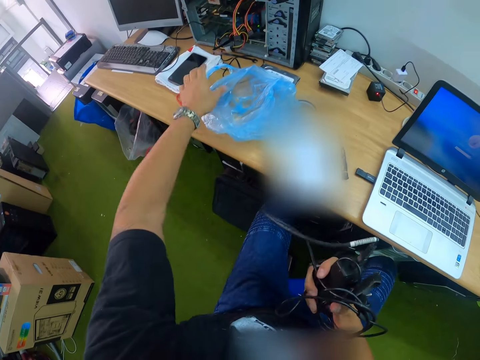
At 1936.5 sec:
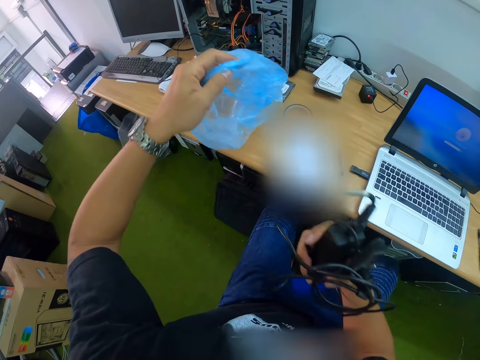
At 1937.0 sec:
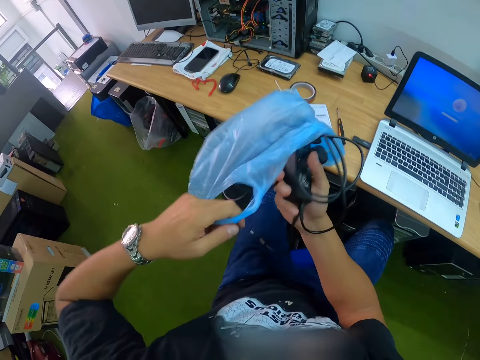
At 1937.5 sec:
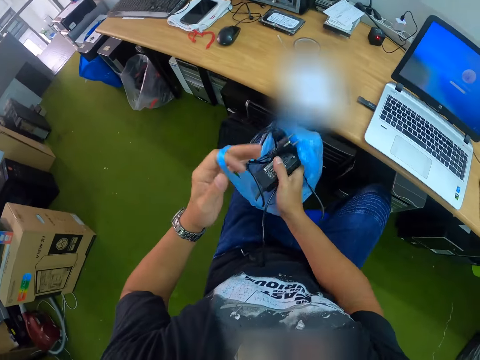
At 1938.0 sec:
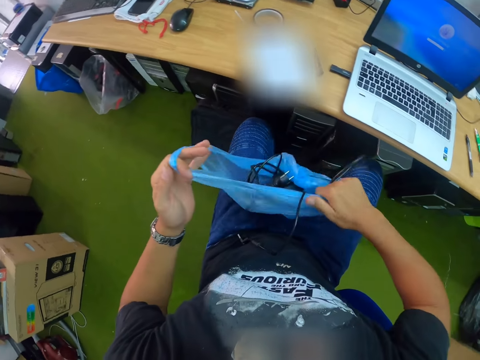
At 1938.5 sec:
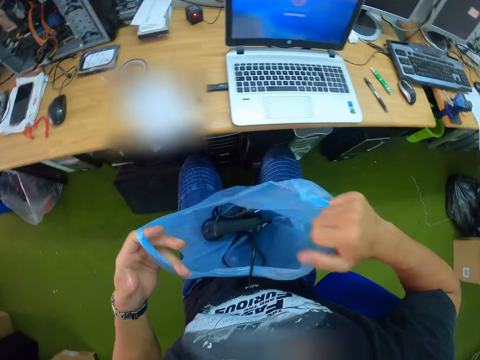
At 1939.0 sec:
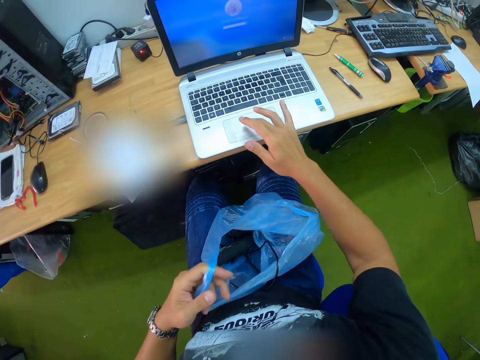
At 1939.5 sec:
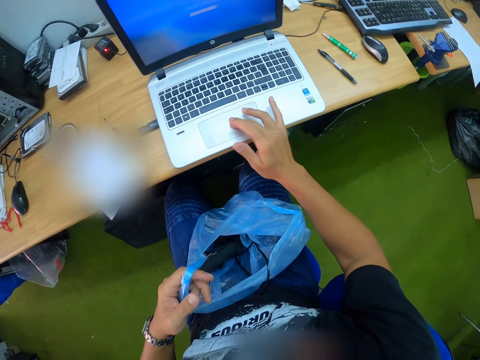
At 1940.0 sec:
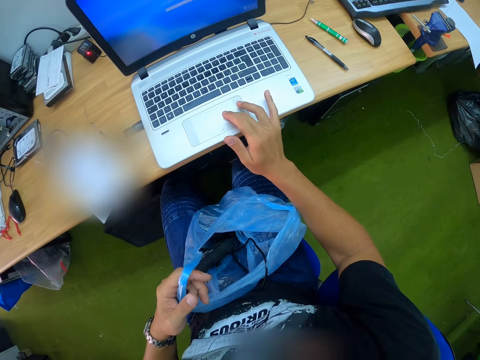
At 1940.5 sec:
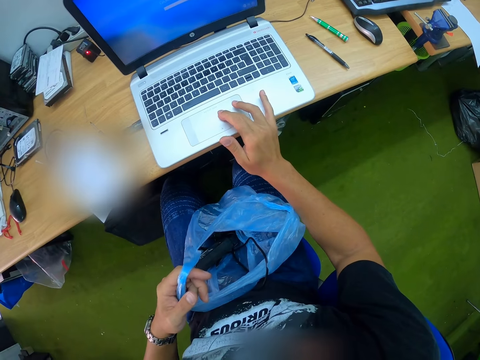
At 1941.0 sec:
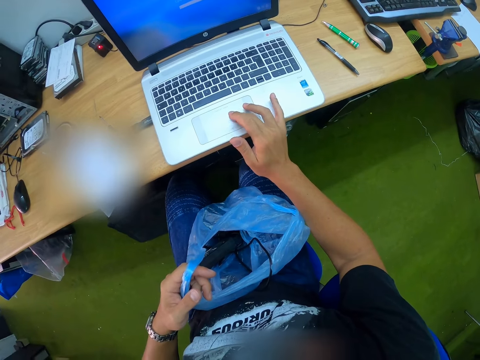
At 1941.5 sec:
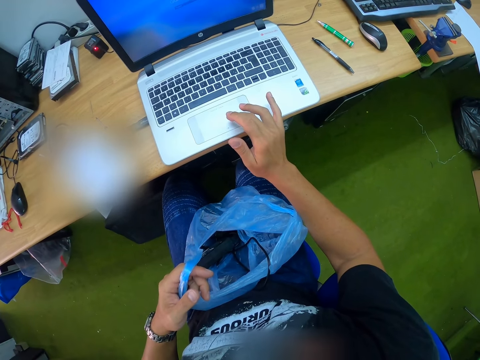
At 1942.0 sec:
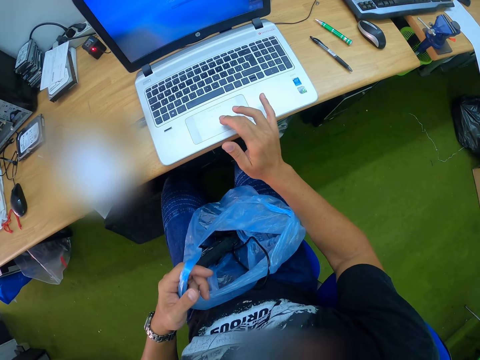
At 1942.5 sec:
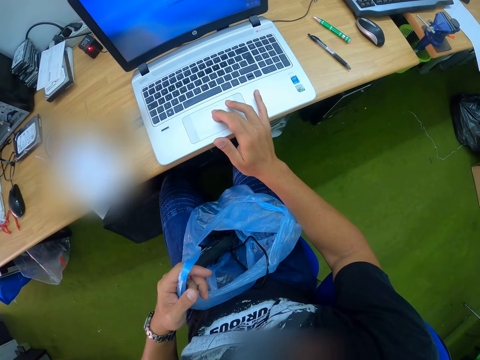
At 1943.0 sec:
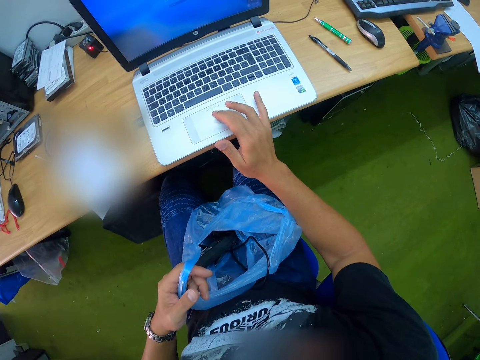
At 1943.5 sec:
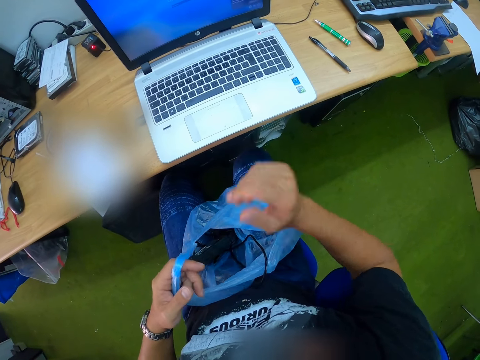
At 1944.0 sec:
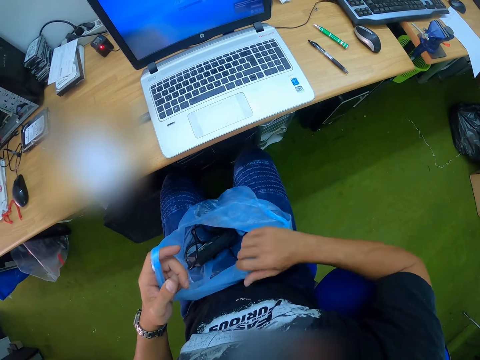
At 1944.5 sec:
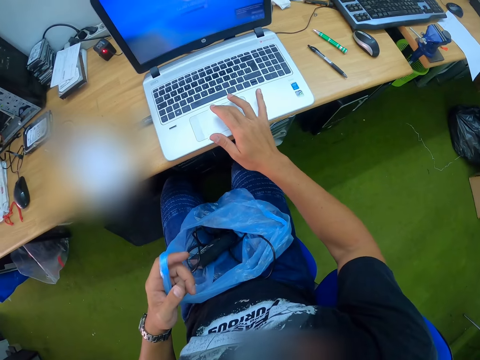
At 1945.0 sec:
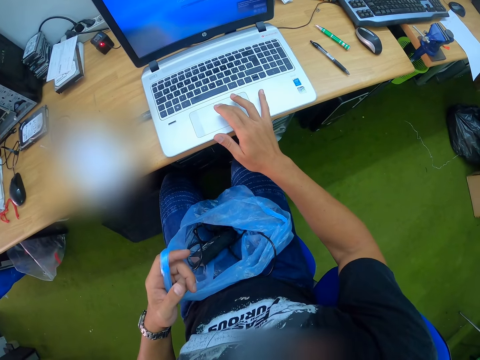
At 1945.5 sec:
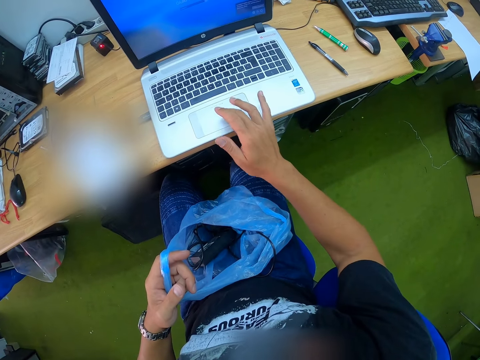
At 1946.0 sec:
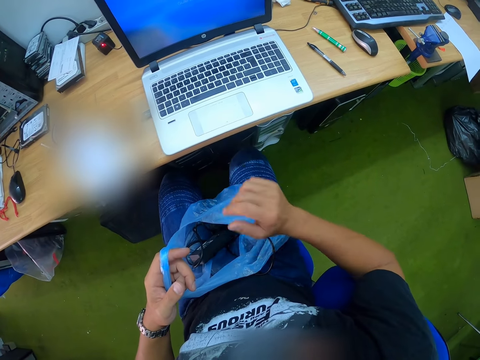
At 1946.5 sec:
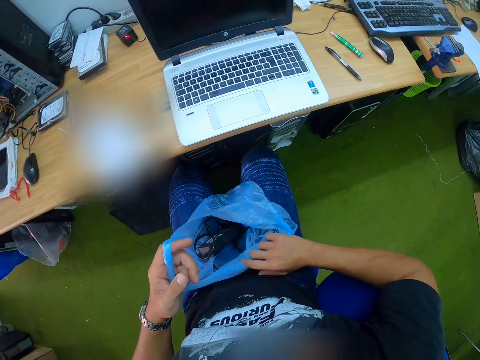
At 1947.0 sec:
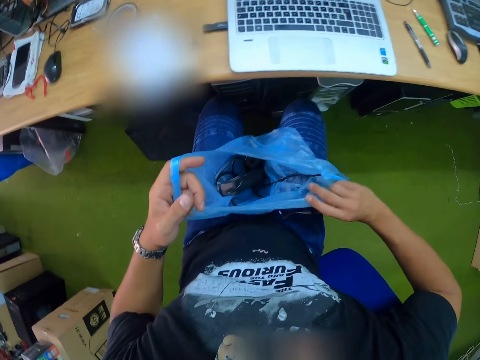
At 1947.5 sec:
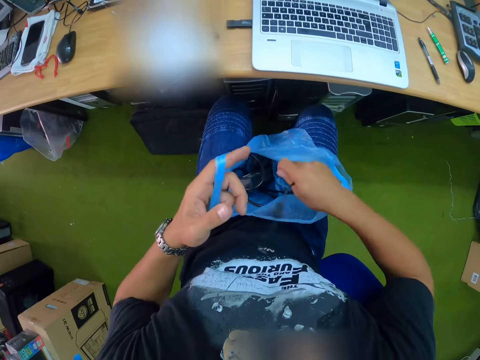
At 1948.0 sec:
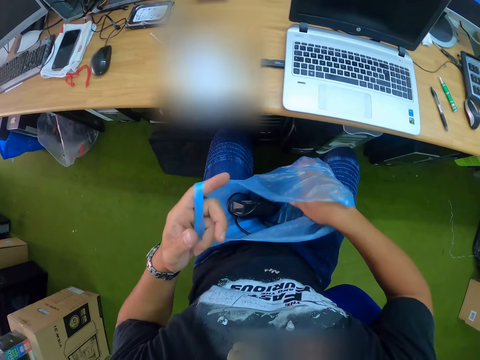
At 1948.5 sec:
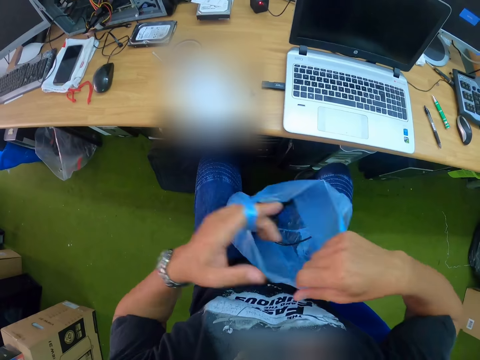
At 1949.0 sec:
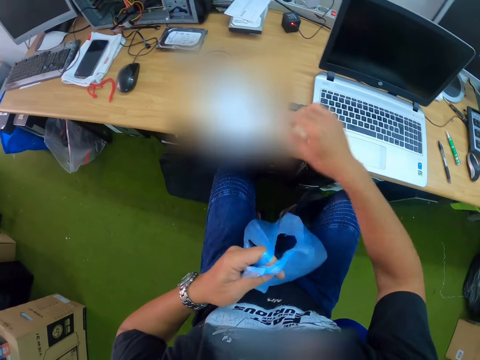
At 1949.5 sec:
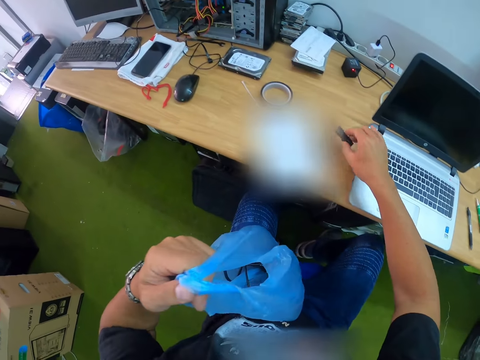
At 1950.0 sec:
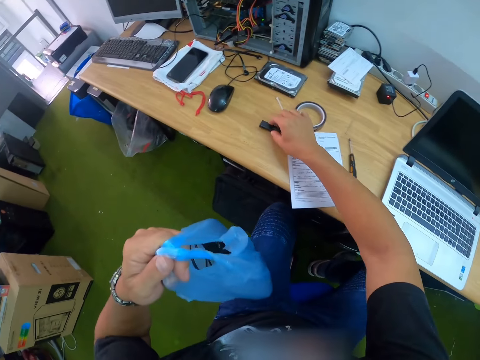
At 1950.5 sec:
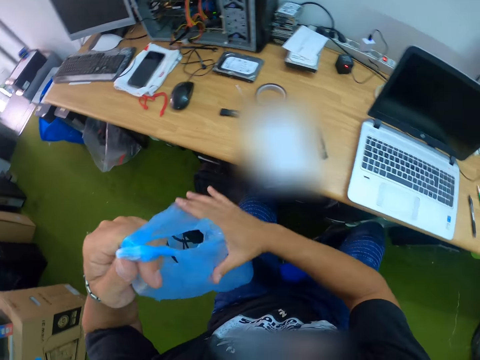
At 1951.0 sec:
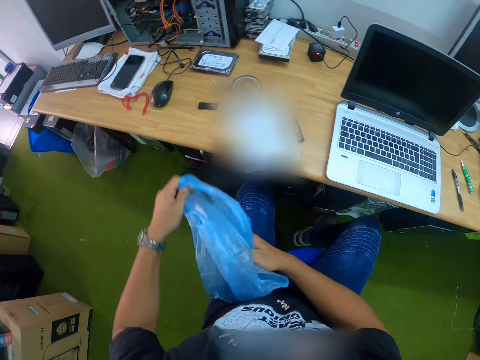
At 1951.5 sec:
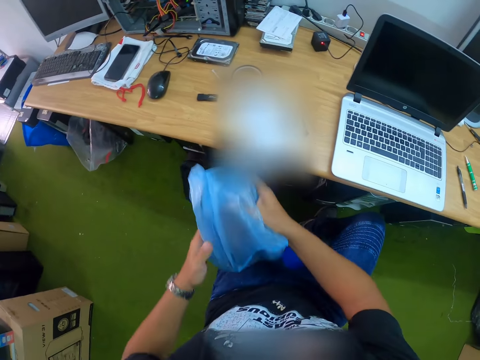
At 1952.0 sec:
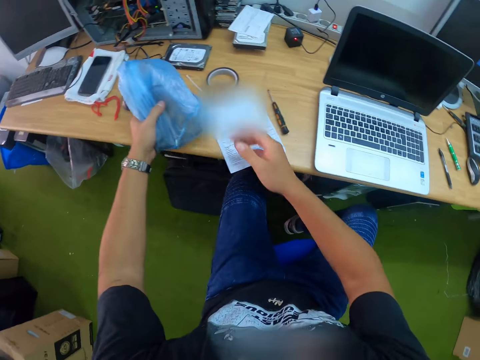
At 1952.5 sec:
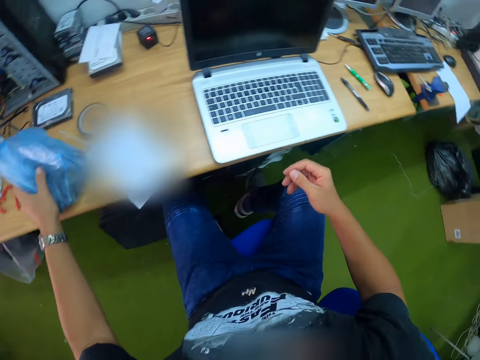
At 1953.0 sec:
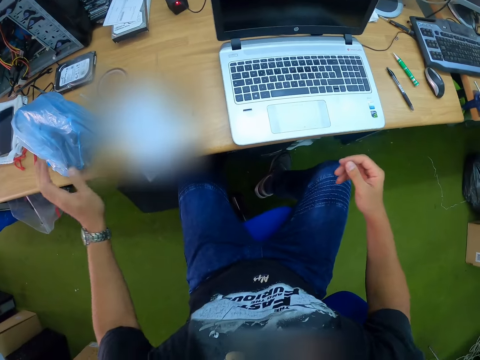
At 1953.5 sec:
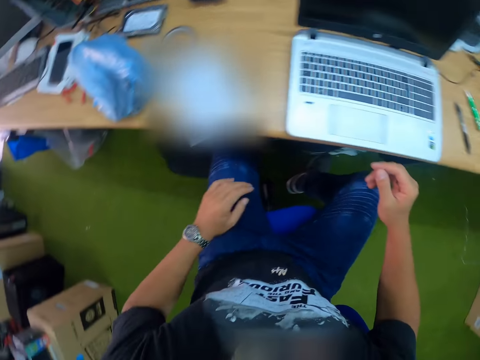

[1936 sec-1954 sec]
The camera wearer holds the laptop charger in his right hand. He picks a plastic bag or polythene bag from the table with his left hand. He puts the laptop charger into the plastic bag. He holds the plastic bag with both hands. He places the plastic bag onto his laps. He operates the laptop on the table with his right hand. He touches the polythene bag. He holds the plastic bag with both hands. He operates the laptop on the table with his right hand. He holds the plastic bag with both hands. He touches the polythene bag. He holds the plastic bag in his left hand. He removes a flash drive from the USB port of the laptop with his right hand. He drops the flash drive onto the table. He folds the plastic bag with both hands. He drops the plastic bag onto the table with his left hand.

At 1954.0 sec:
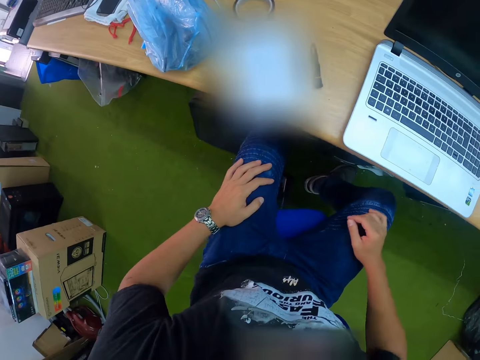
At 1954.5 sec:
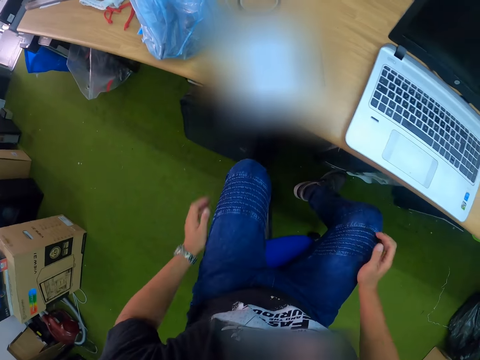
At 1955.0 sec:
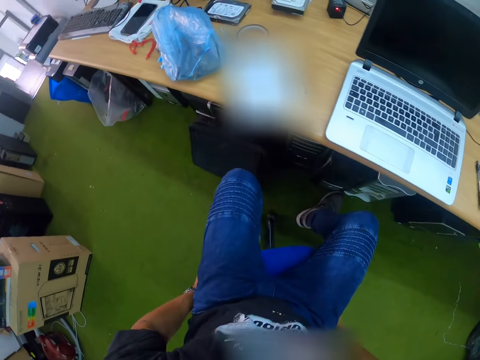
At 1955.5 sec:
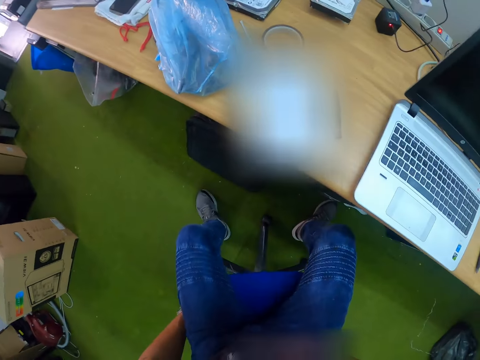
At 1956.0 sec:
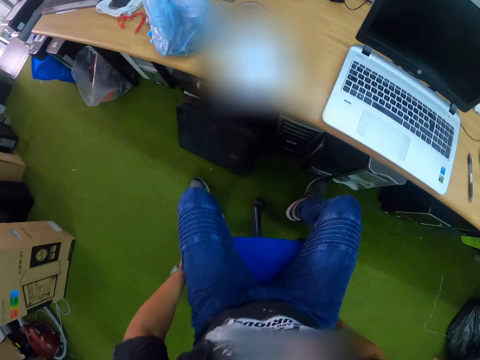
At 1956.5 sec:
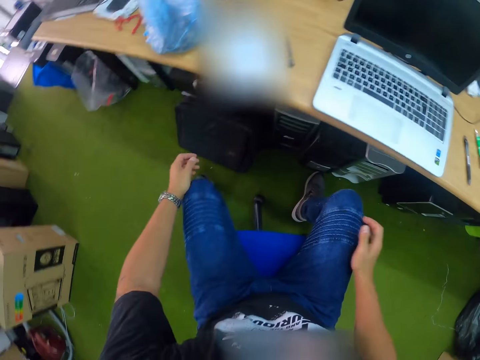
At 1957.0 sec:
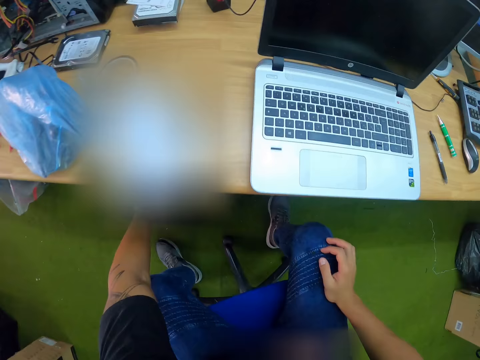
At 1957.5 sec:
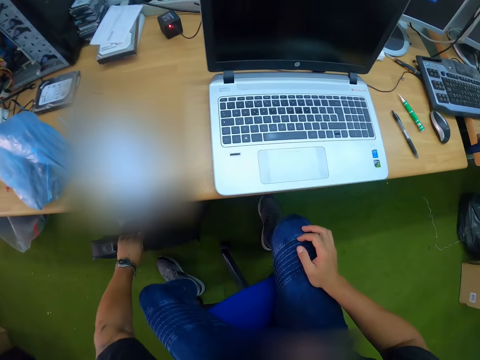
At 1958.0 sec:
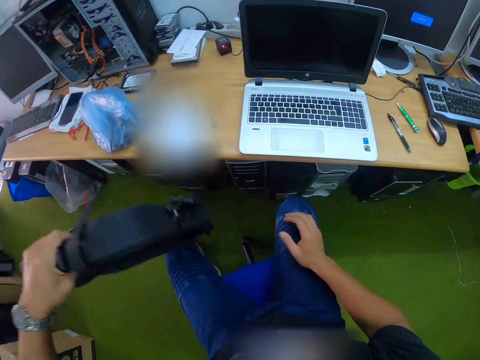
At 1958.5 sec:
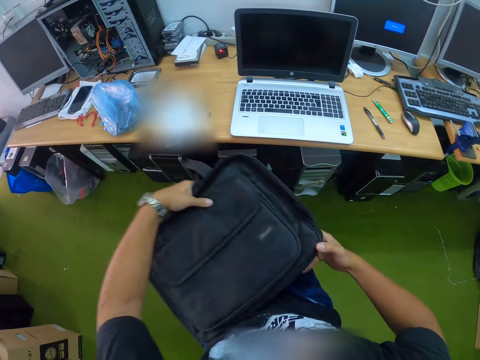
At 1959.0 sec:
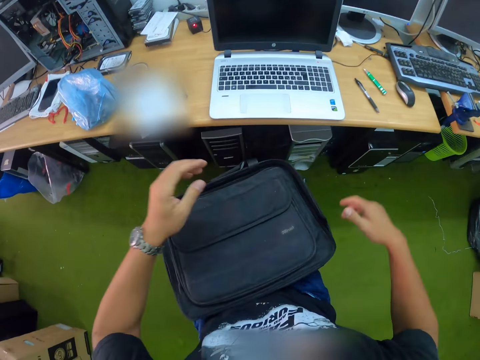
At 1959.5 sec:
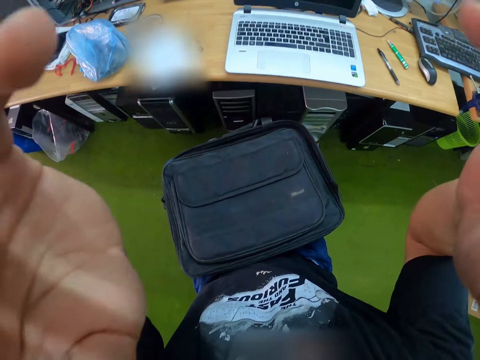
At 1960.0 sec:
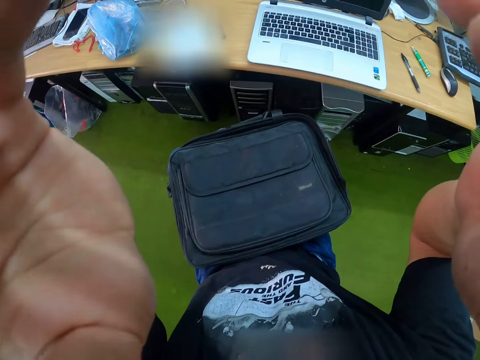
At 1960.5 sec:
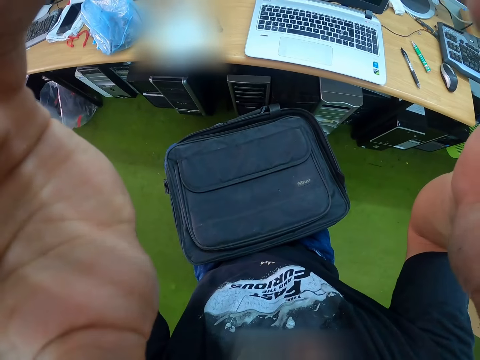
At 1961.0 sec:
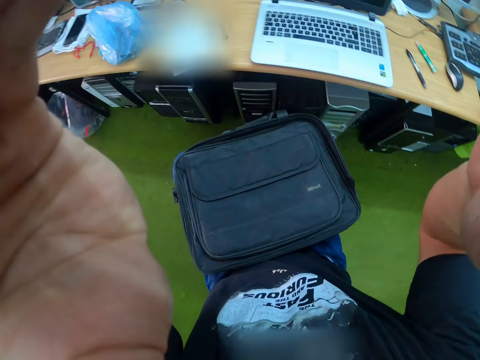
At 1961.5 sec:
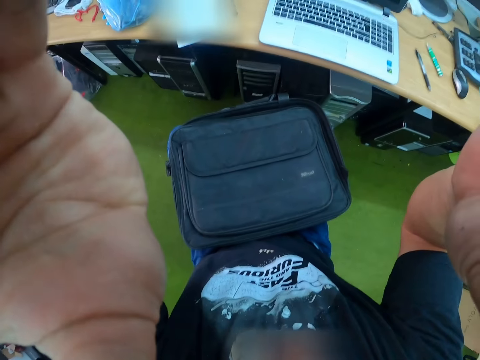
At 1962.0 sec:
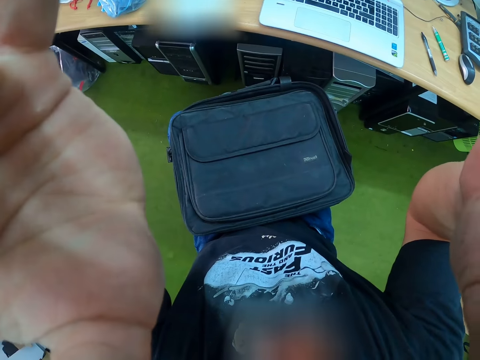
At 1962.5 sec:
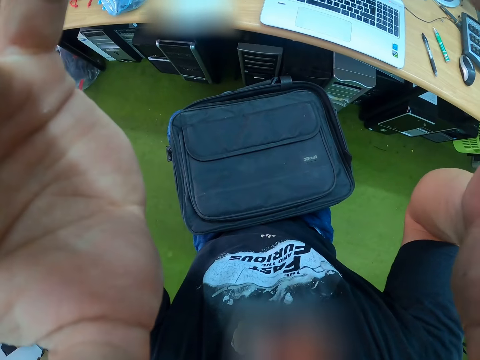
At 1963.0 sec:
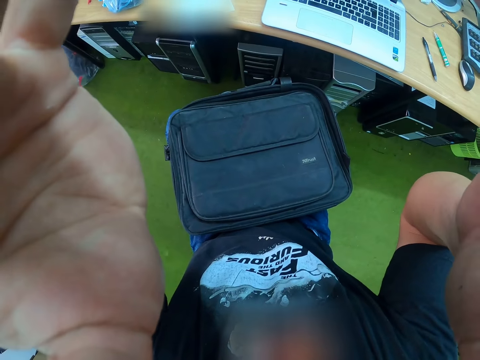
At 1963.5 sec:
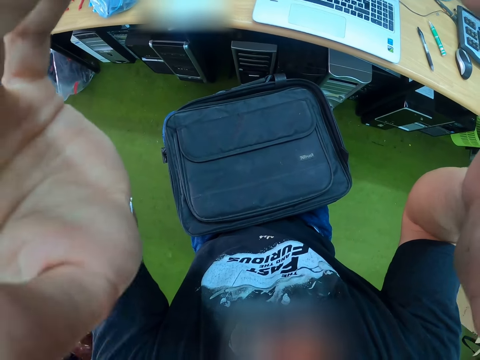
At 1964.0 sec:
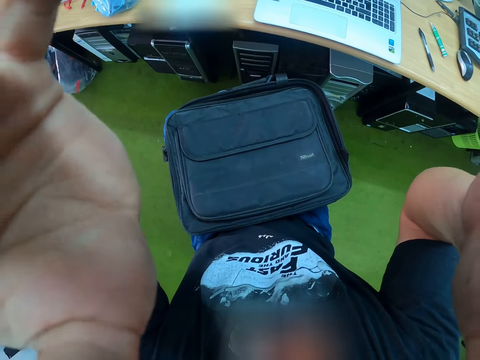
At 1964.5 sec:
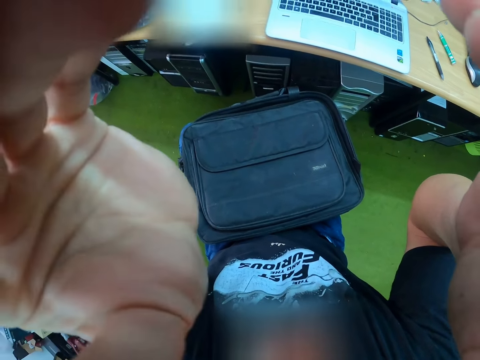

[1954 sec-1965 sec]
The camera wearer moves the seat backwards. He picks a laptop bag from the floor with his left hand. He places the laptop bag onto his laps with both hands. He adjusts his camera with both hands.
